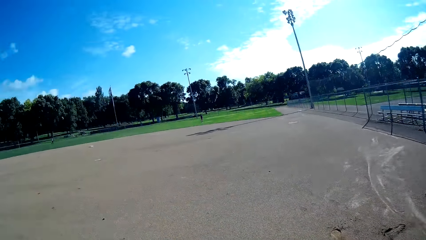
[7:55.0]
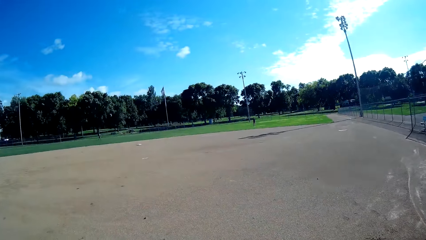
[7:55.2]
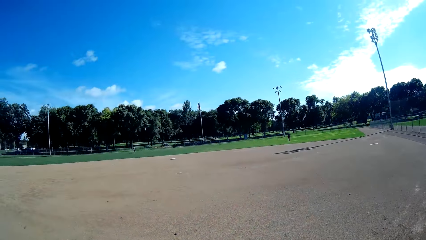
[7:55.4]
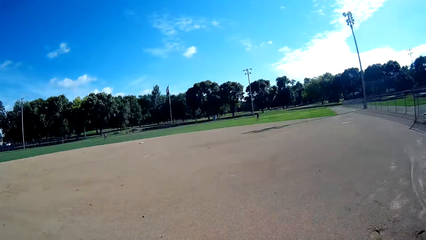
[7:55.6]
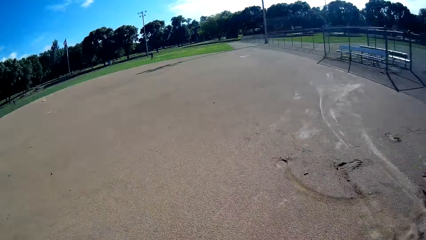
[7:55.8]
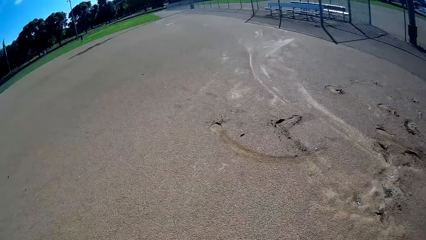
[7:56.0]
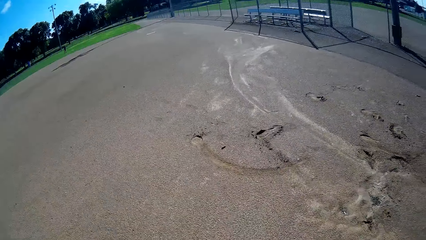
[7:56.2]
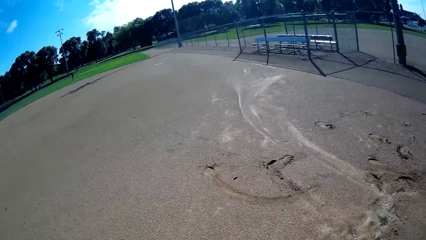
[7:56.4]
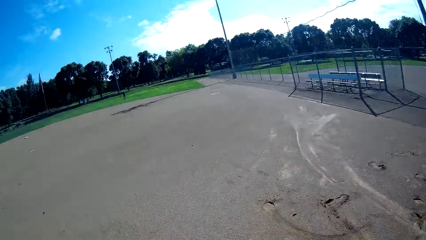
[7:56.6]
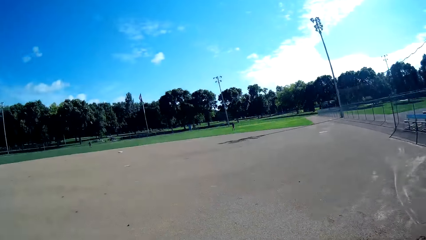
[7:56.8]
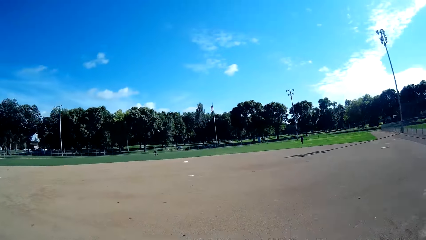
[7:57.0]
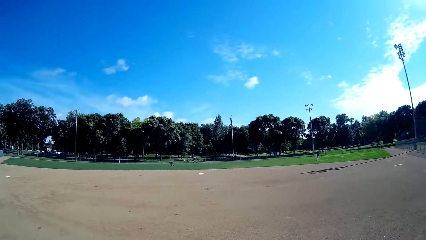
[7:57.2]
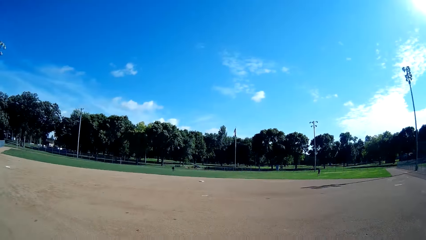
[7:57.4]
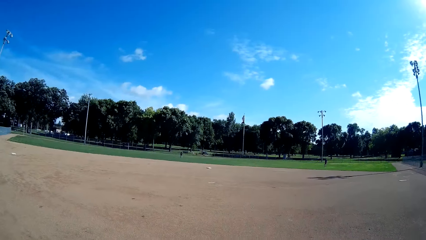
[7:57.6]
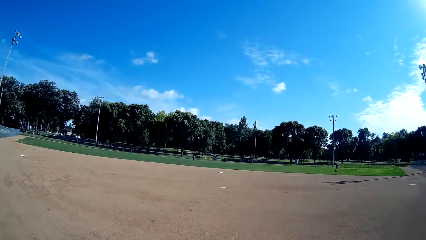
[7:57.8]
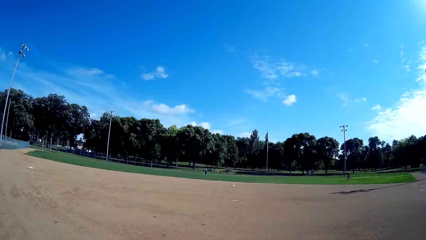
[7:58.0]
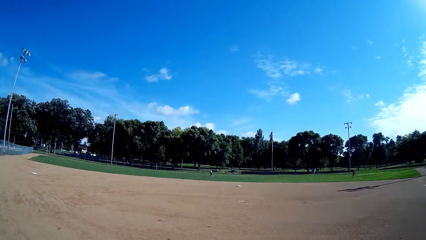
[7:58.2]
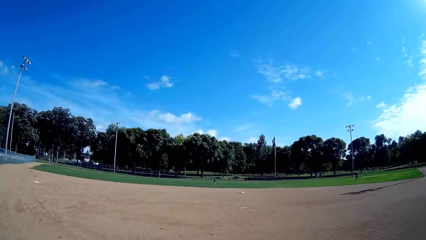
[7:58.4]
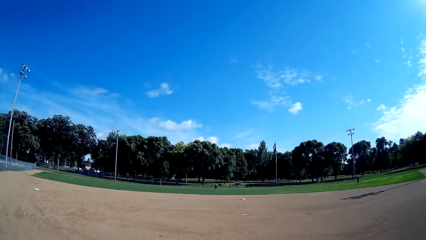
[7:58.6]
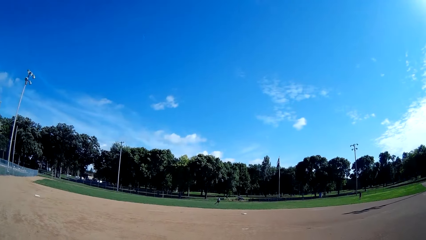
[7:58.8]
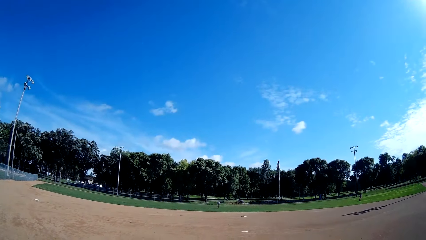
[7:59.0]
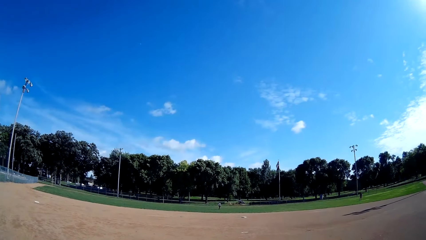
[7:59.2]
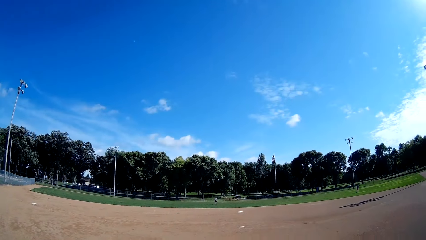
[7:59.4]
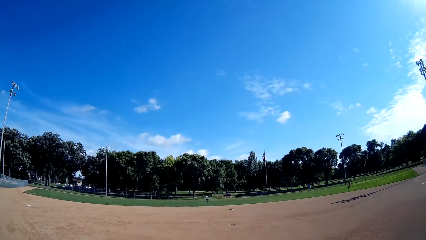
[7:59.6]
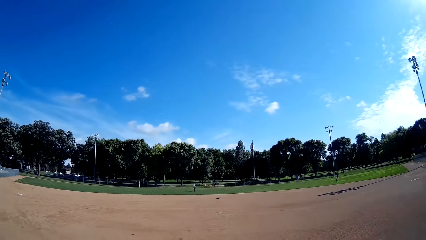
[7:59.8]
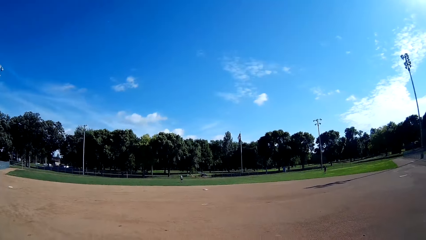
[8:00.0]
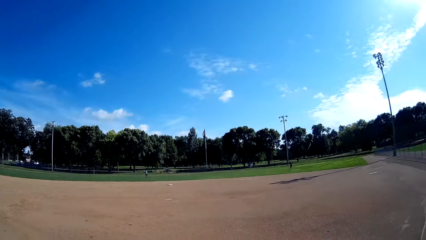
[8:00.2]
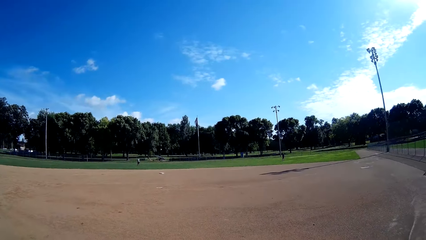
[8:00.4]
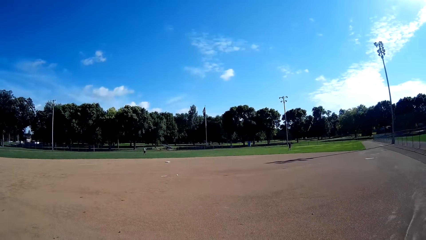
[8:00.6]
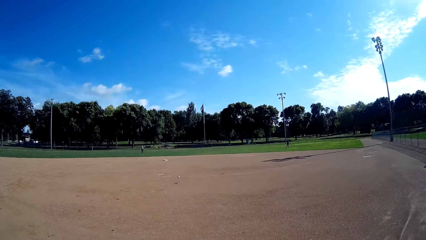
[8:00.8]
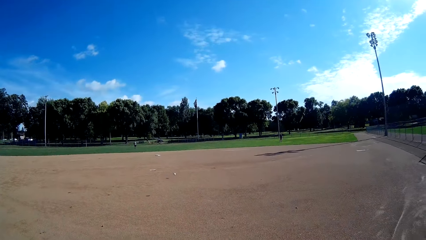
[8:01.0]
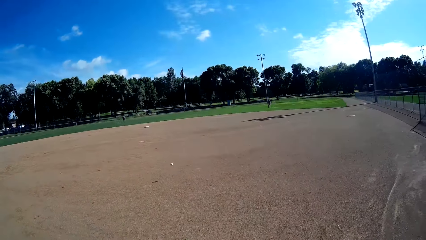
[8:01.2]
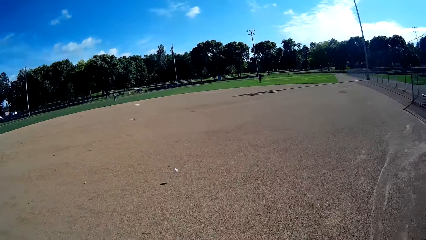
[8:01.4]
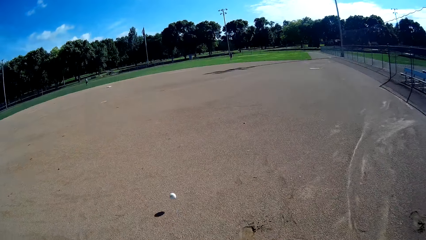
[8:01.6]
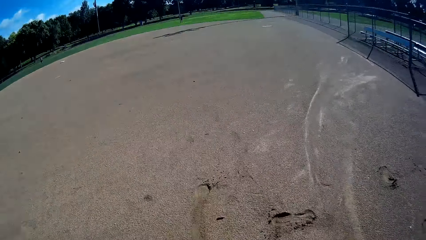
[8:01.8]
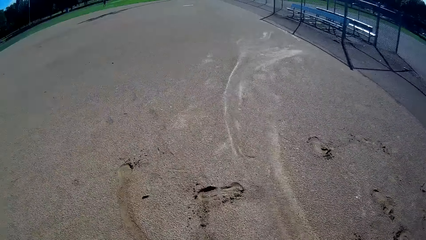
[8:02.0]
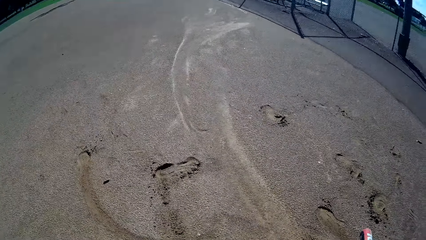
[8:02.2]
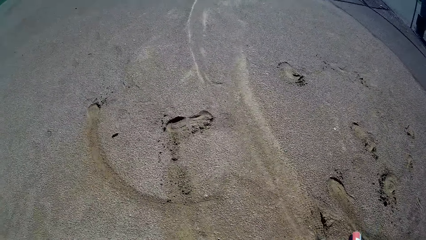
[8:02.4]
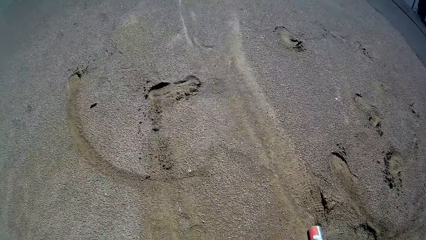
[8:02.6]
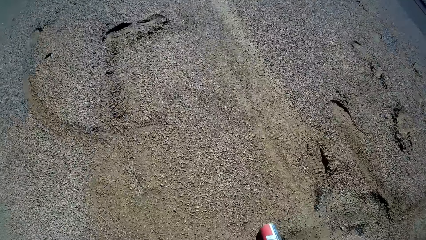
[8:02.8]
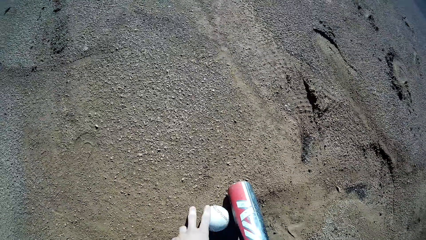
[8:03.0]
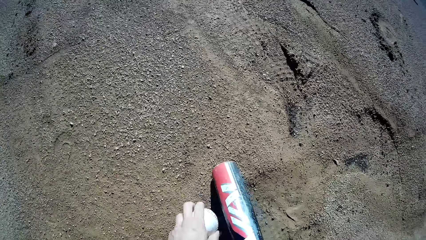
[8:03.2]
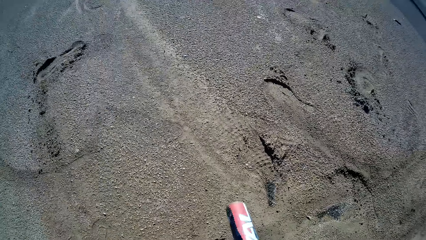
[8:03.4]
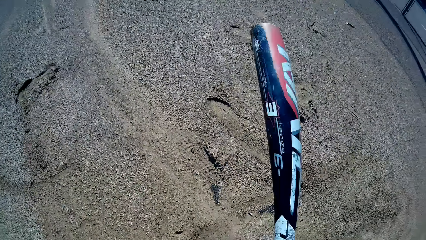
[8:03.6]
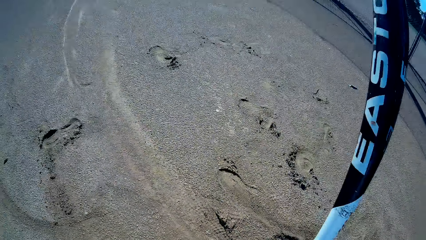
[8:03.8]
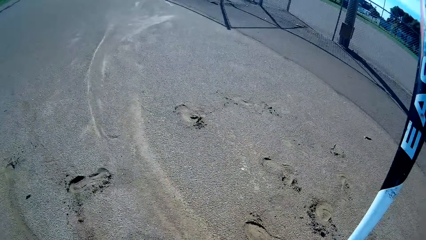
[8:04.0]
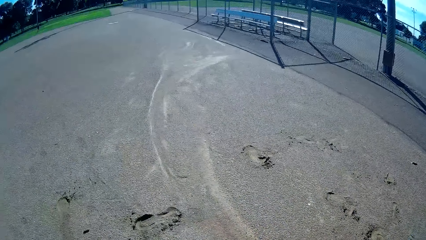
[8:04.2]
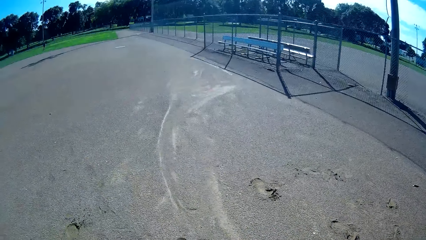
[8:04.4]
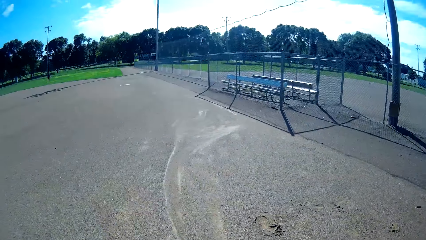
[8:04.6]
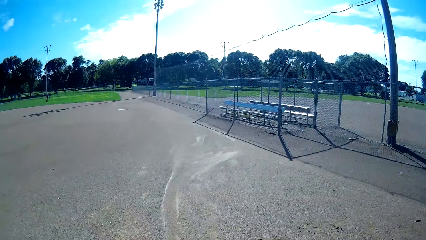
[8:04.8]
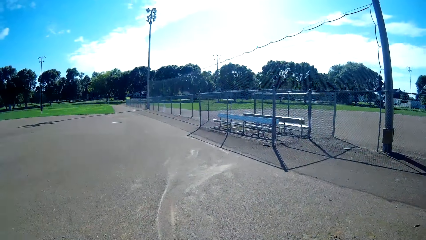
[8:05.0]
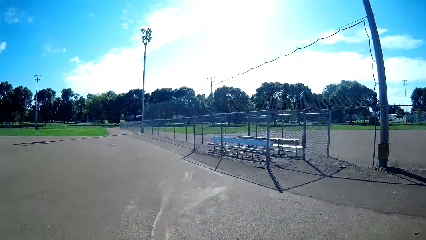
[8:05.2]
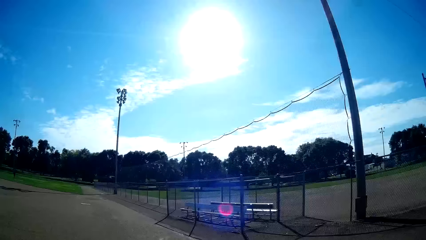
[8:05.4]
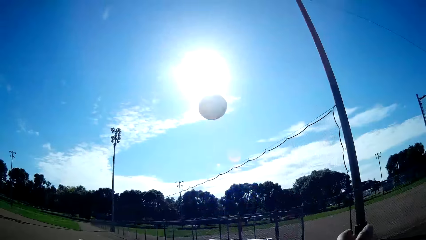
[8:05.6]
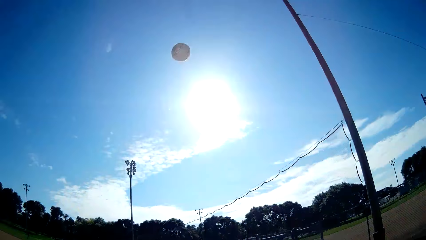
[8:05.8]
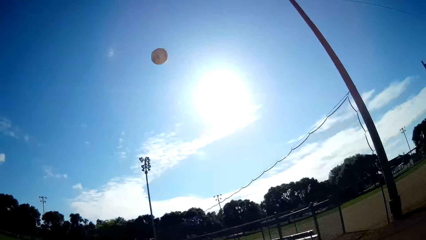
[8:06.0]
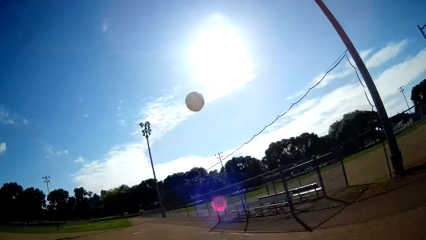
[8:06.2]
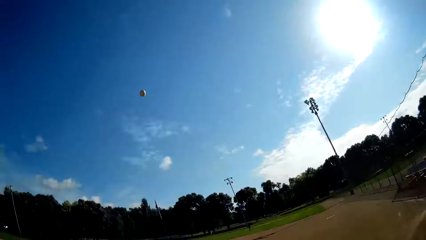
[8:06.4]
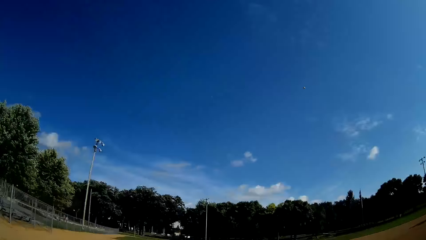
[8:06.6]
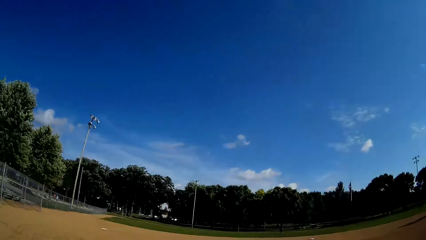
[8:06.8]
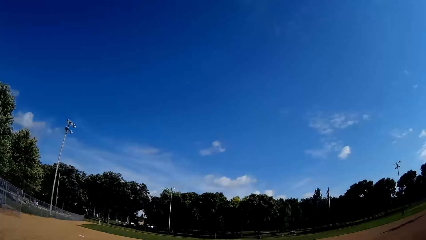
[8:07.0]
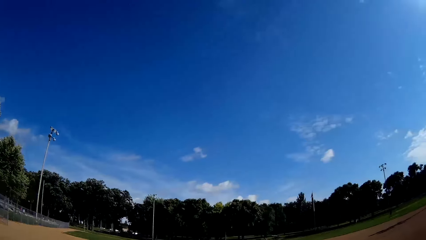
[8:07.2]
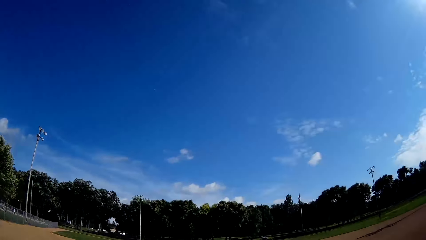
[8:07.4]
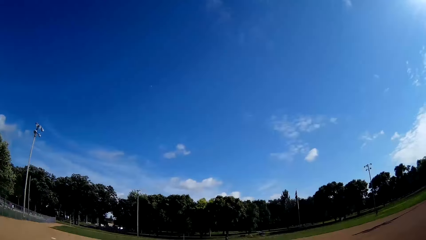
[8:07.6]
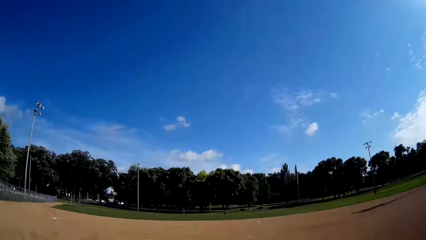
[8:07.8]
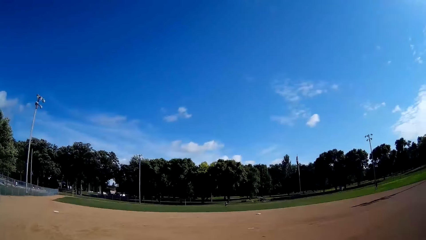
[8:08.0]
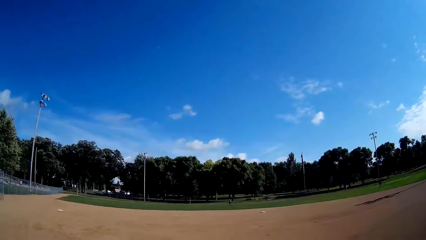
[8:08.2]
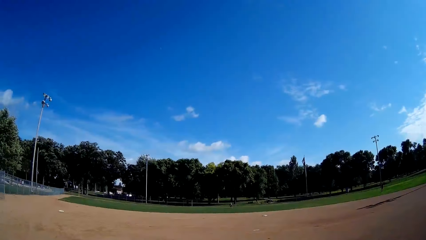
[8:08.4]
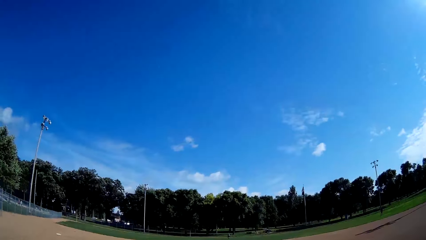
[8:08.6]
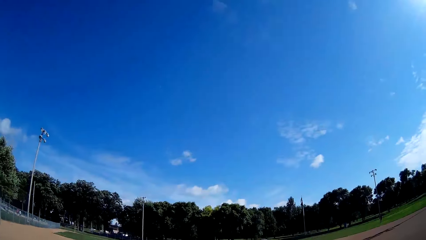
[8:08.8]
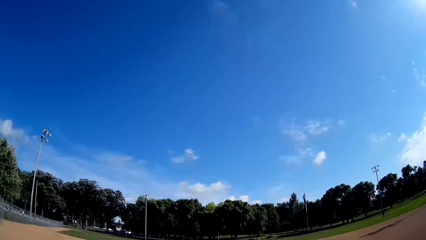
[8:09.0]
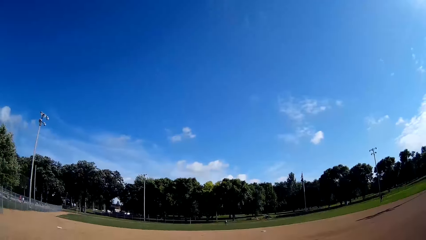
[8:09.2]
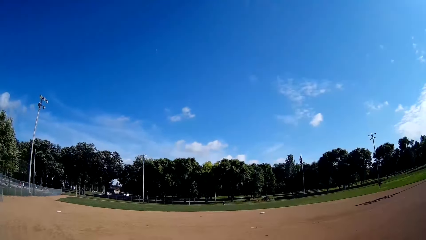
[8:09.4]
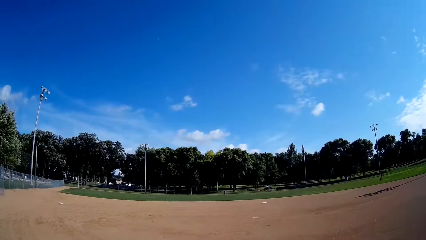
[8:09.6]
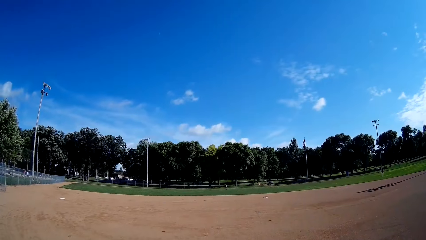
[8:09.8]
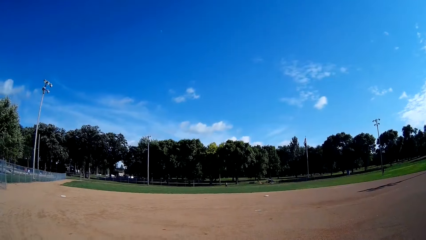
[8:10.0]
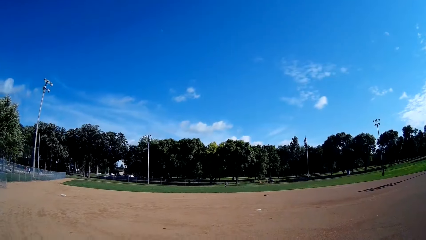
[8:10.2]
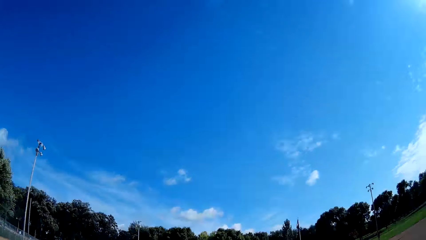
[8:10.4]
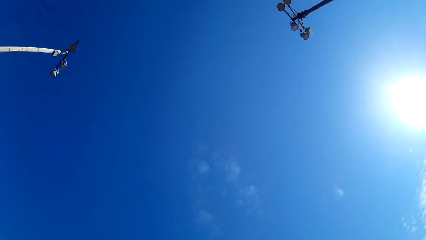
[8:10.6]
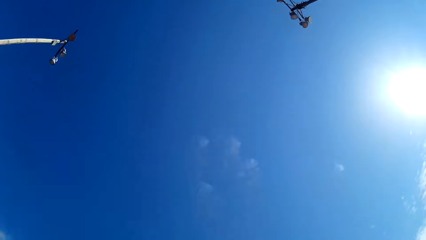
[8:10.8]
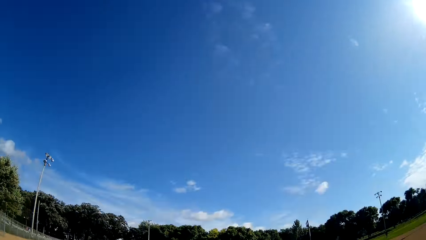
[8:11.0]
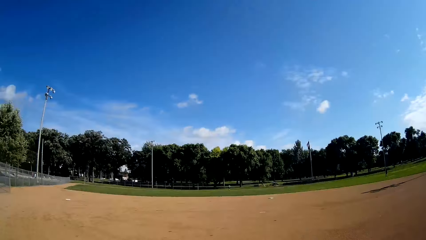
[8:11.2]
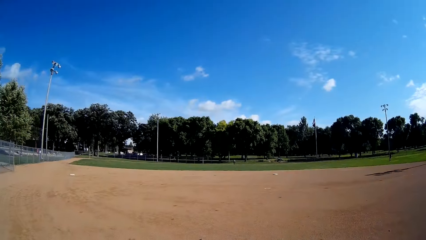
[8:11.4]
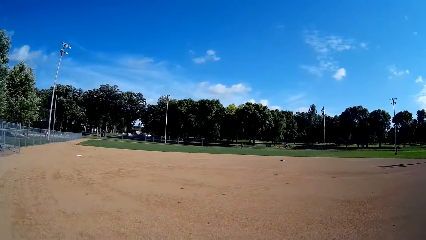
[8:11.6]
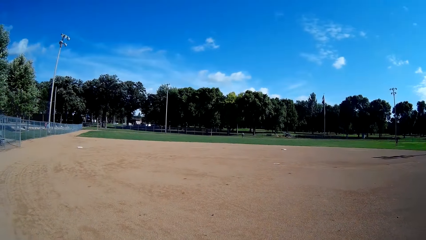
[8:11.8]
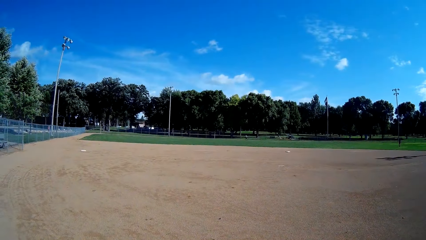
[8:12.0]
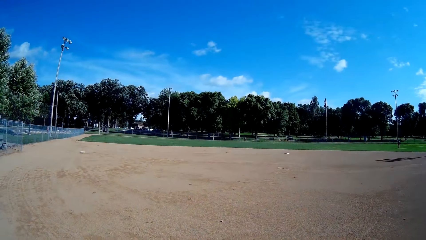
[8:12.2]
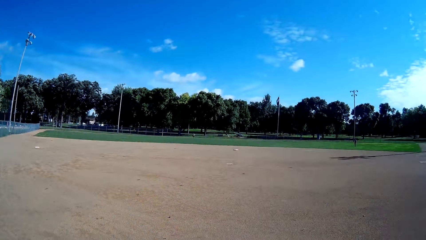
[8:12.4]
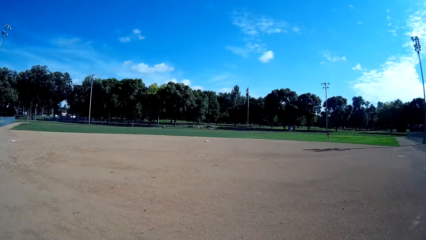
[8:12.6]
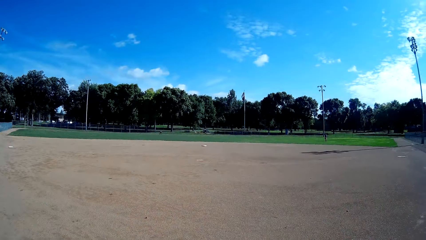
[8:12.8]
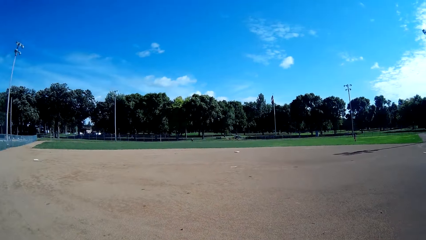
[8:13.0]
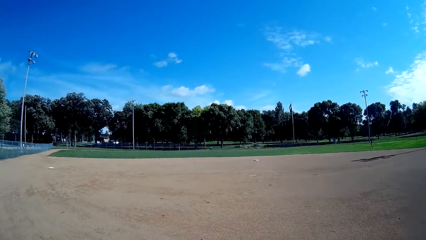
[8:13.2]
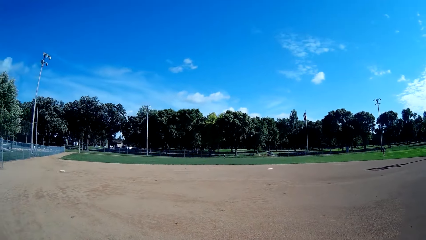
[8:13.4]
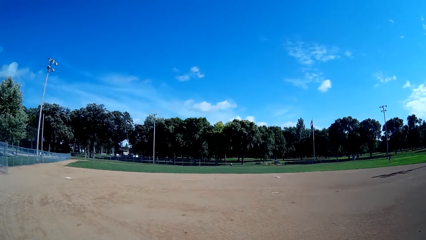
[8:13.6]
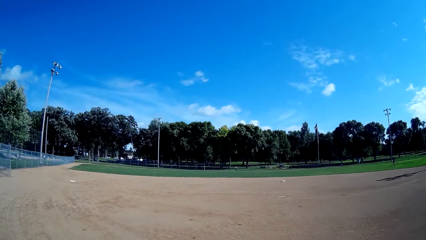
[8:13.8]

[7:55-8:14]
A man stands on the baseball field. The man throws the baseball to the camera wearer. The camera wearer picks up the baseball on the ground with his left hand. He holds the baseball bat. He throws the ball into the air and hits the ball with the baseball bat. He converses with the man. The man runs on the baseball field.
